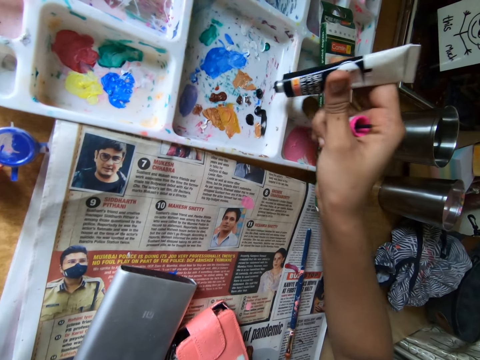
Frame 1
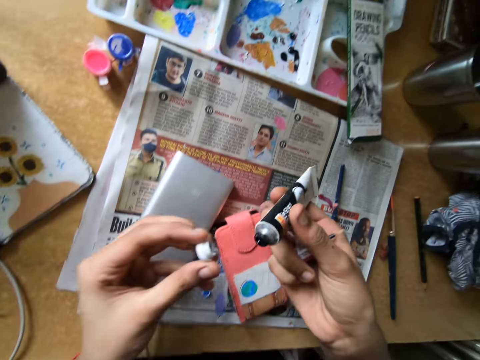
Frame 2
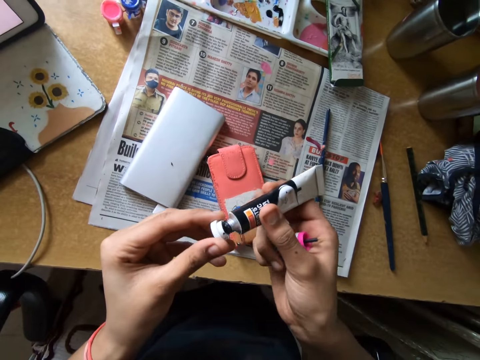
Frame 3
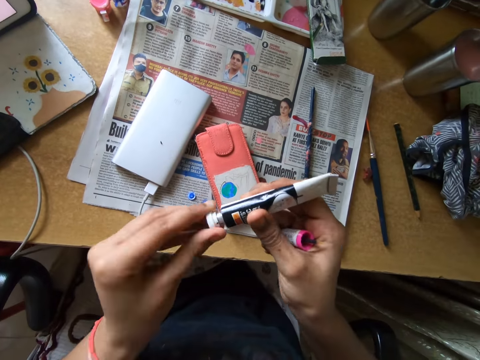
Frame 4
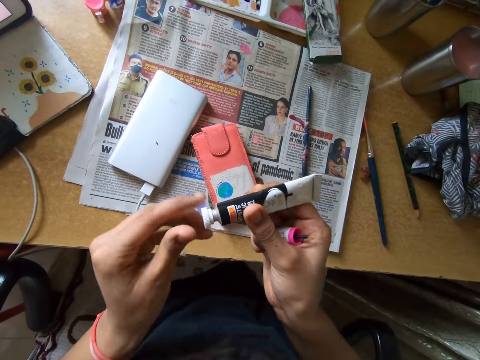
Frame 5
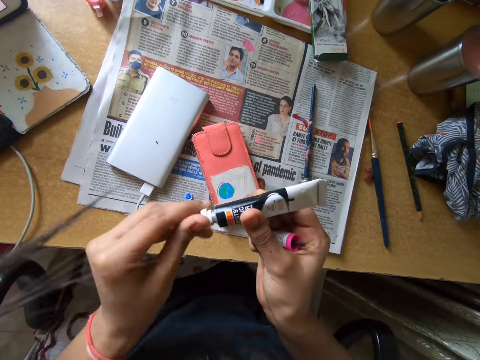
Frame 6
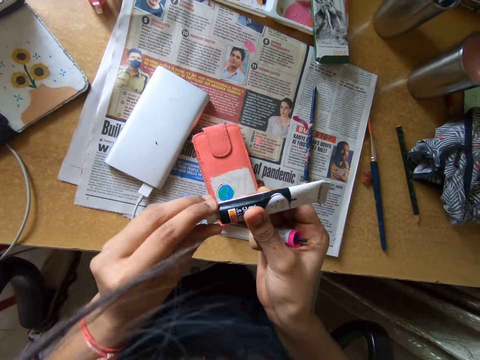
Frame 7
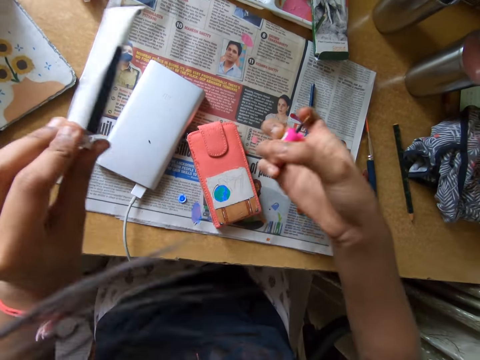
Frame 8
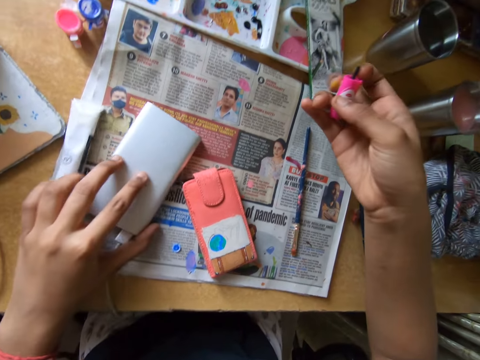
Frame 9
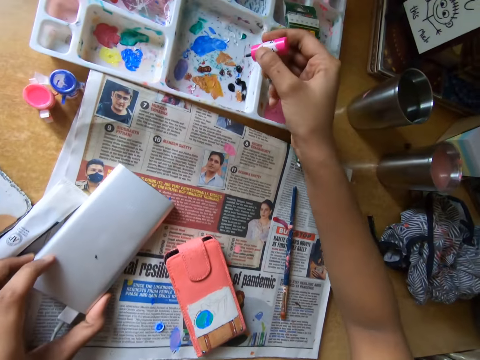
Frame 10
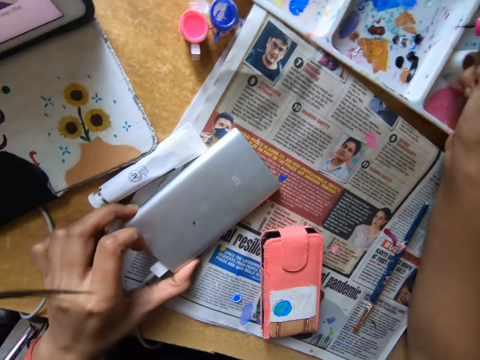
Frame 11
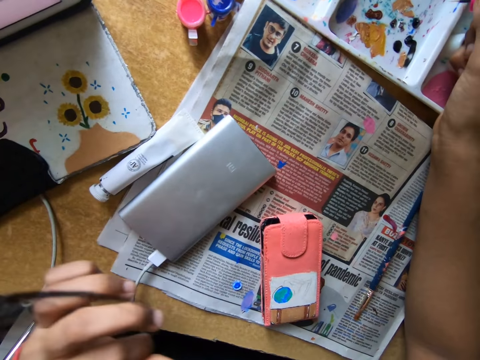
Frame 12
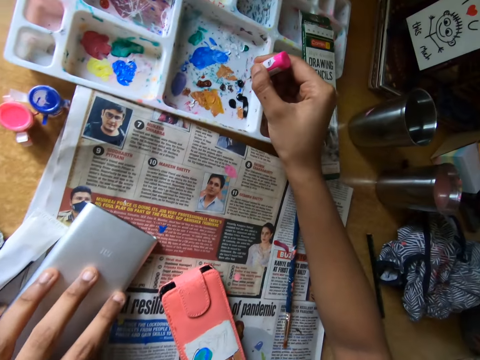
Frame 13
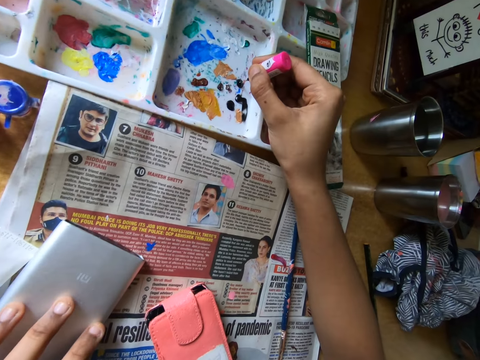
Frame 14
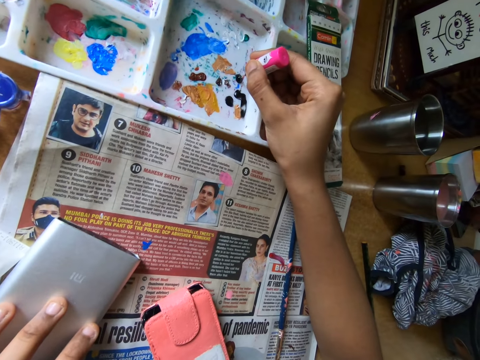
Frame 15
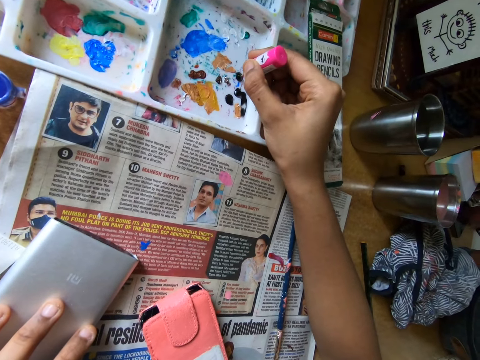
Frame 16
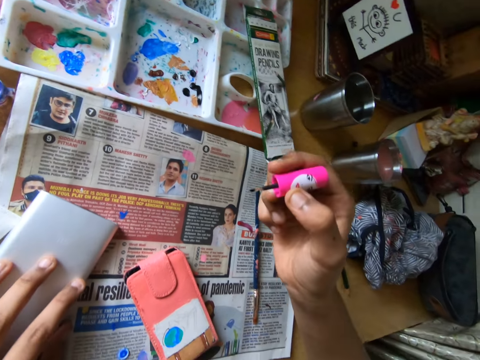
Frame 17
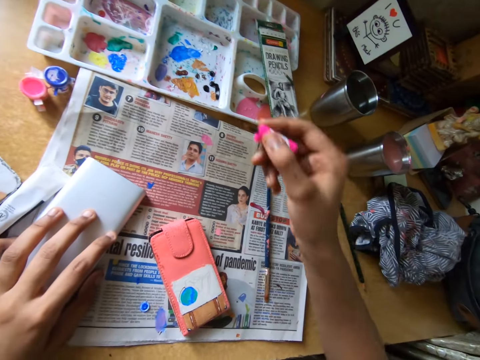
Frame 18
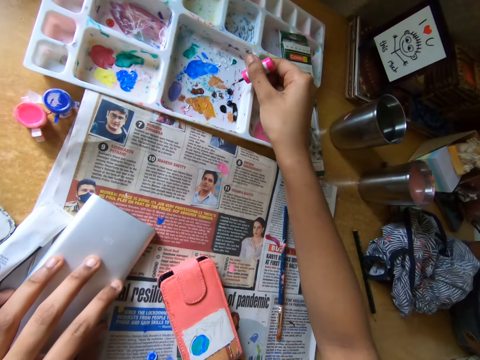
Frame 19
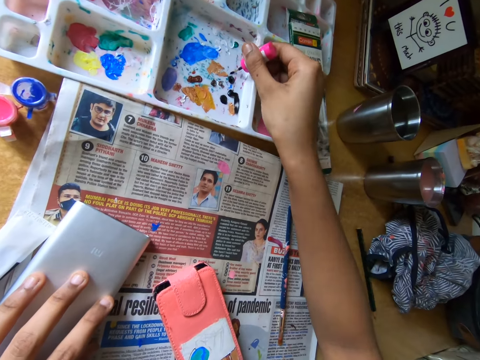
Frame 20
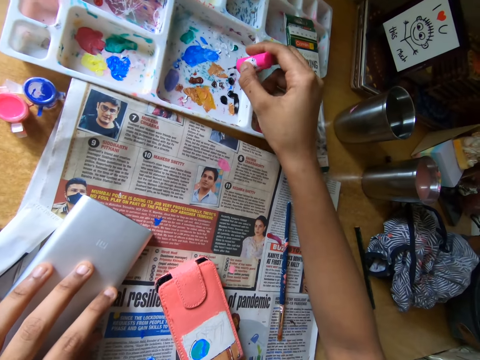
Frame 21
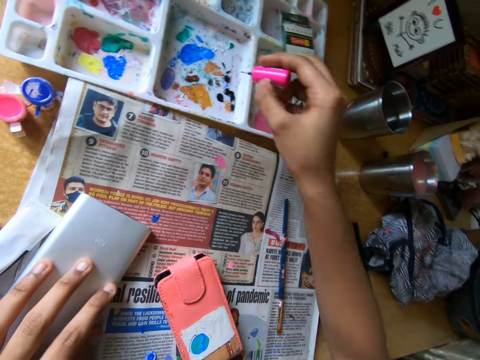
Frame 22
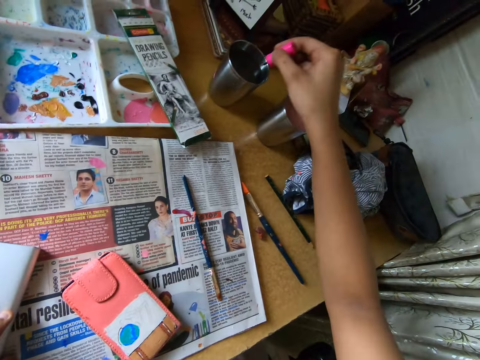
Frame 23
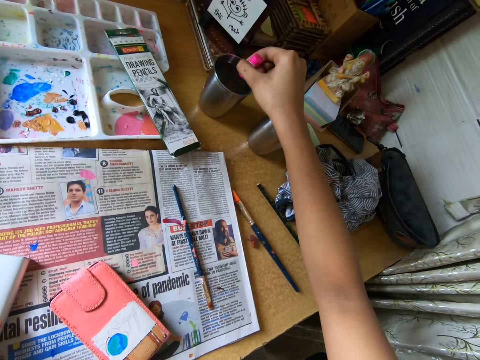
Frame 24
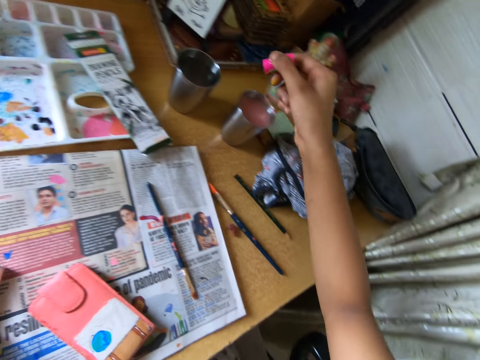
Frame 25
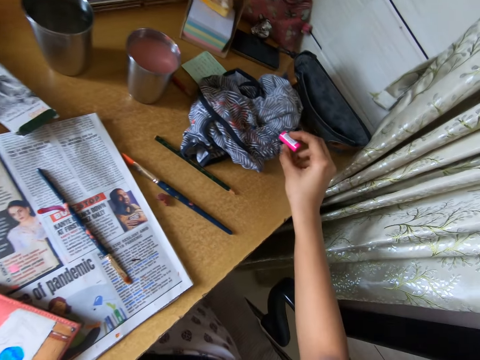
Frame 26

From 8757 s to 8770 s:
The camera wearer closes the paint tube with the lid in his left hand. He drops the paint tube on the table with his left hand. He moves the power bank on the table with his left hand. He scoops paint from the paint palette with the brush. He takes paint from the paint palette with the brush in his right hand. He rinses the brush in the mug. He puts the brush in the cup or mug on the table with his right hand.

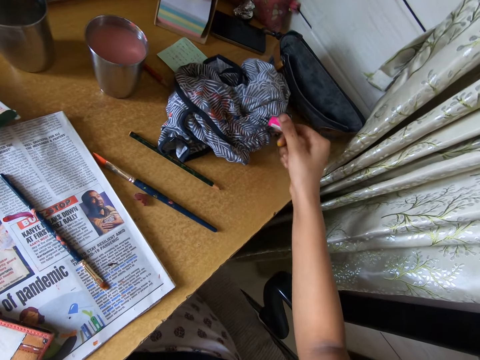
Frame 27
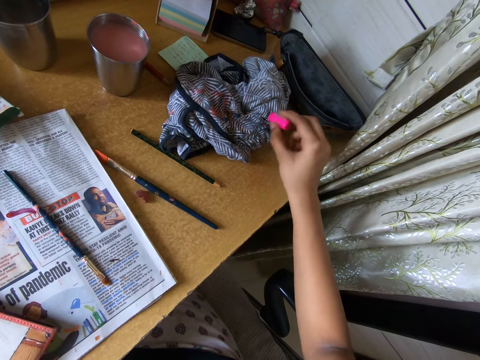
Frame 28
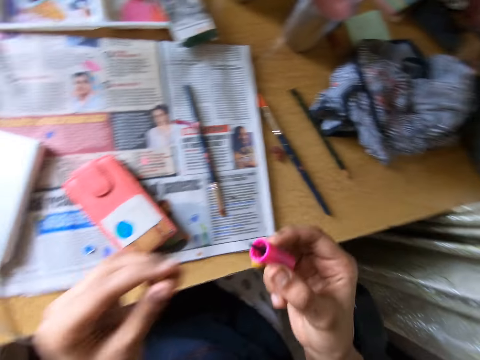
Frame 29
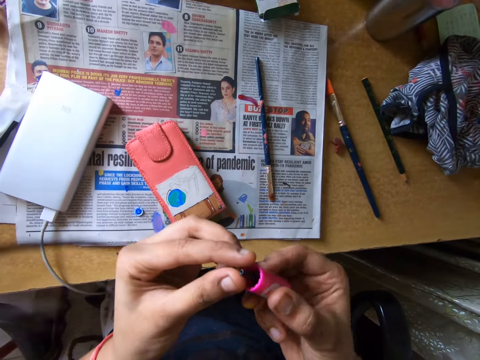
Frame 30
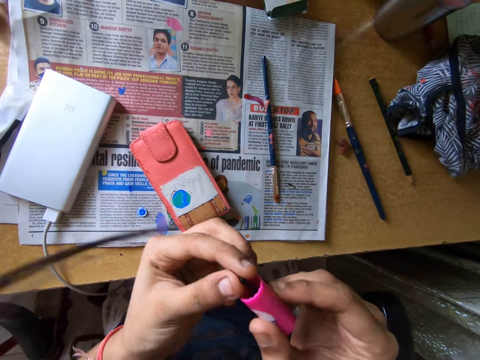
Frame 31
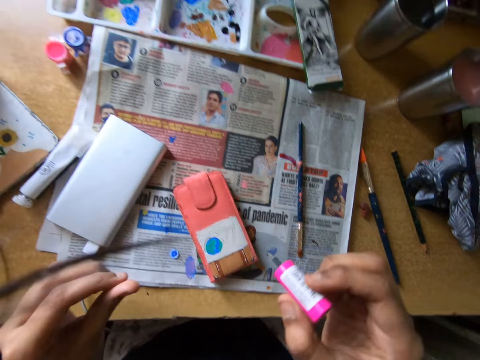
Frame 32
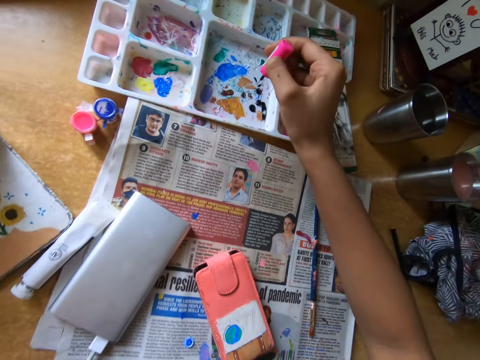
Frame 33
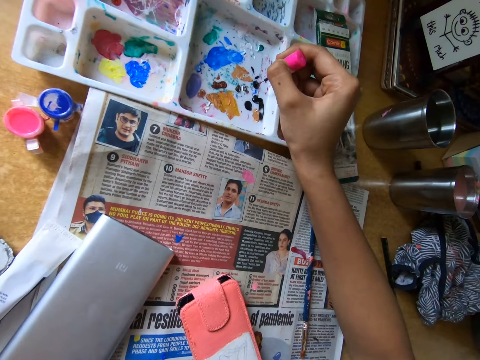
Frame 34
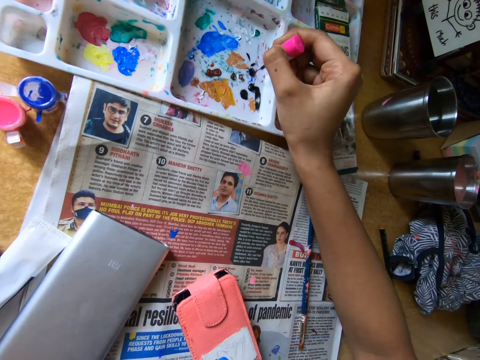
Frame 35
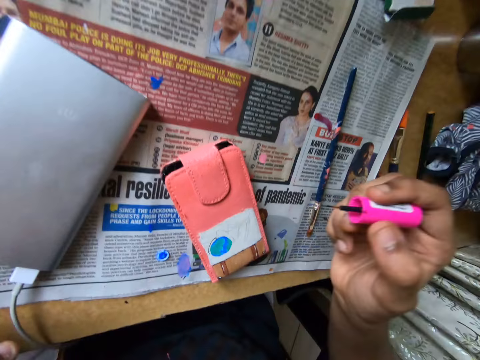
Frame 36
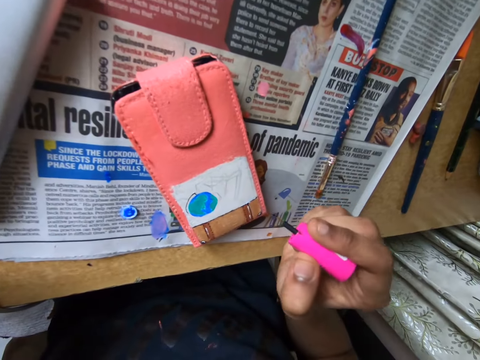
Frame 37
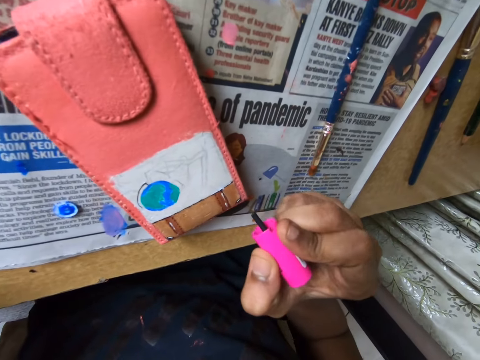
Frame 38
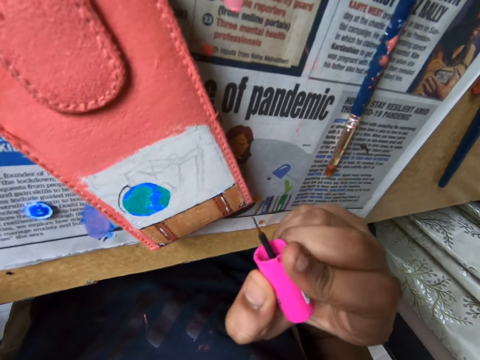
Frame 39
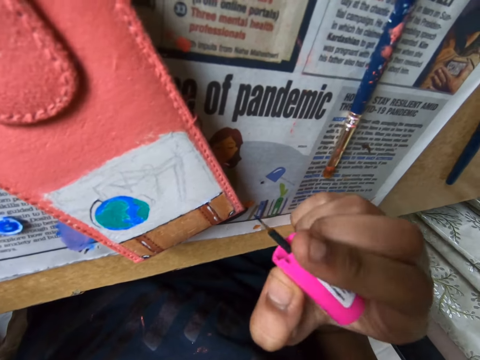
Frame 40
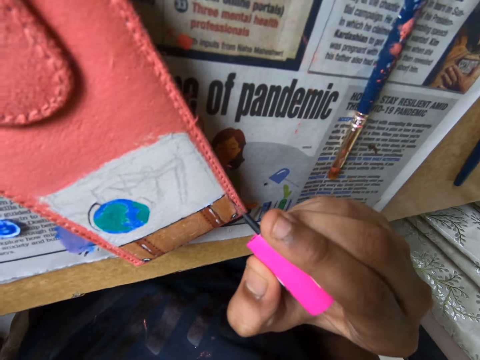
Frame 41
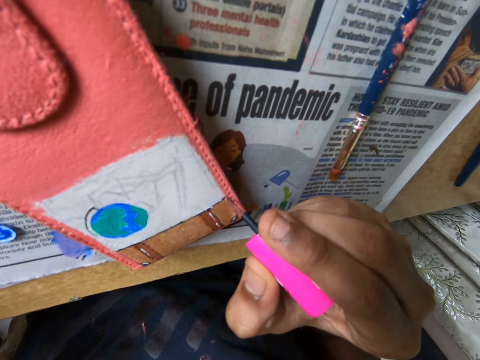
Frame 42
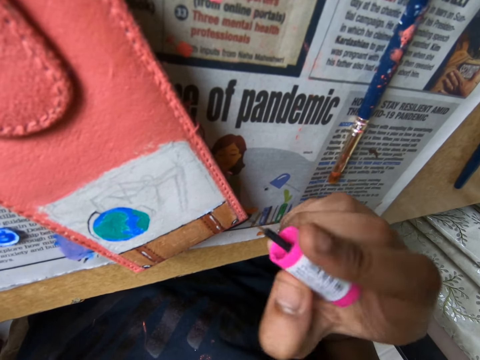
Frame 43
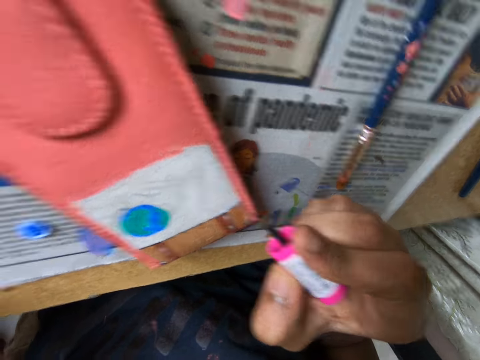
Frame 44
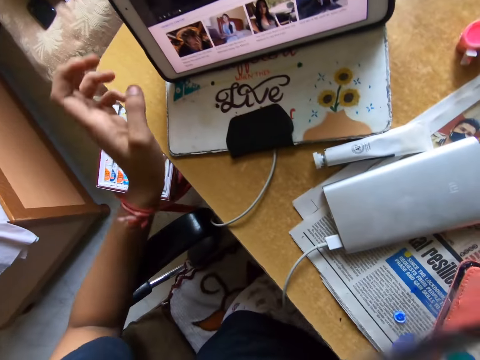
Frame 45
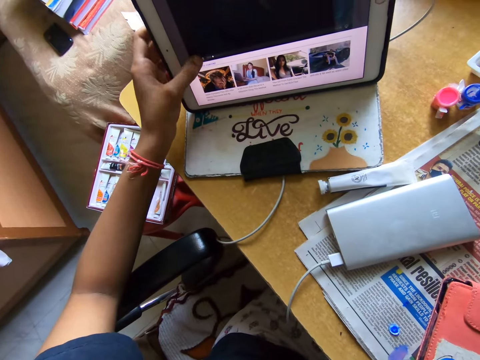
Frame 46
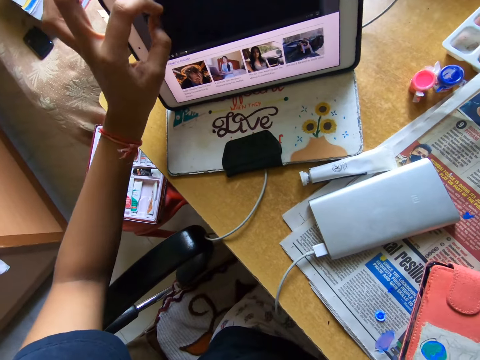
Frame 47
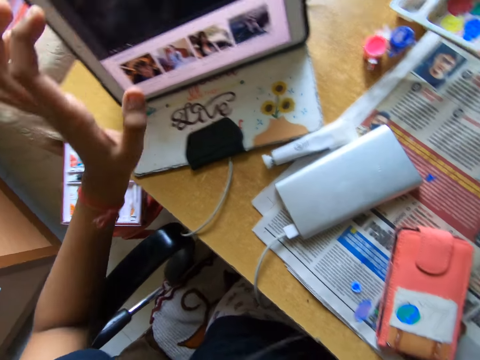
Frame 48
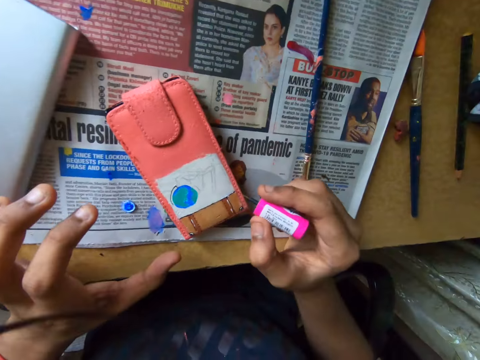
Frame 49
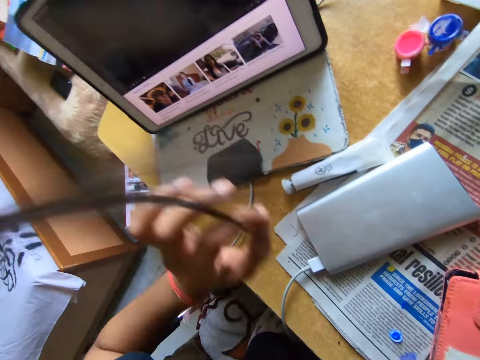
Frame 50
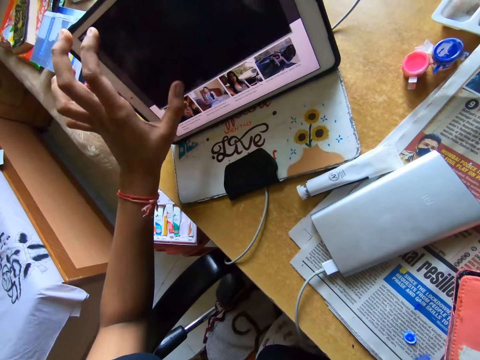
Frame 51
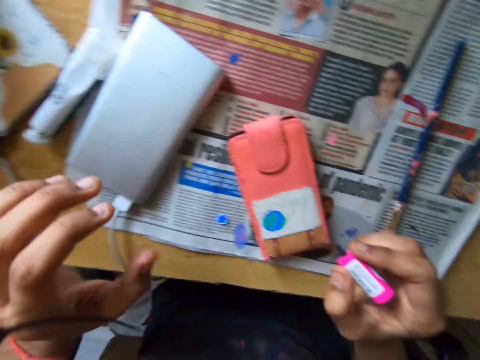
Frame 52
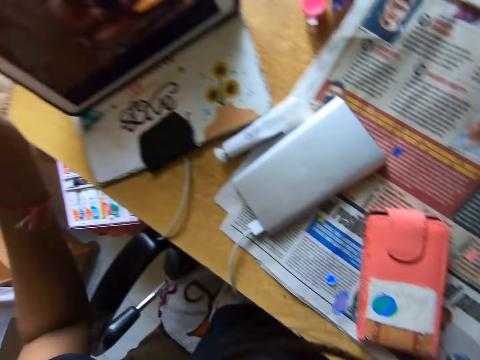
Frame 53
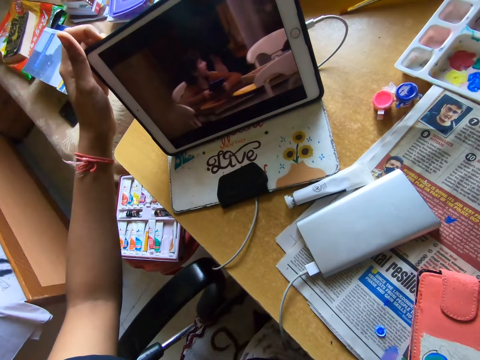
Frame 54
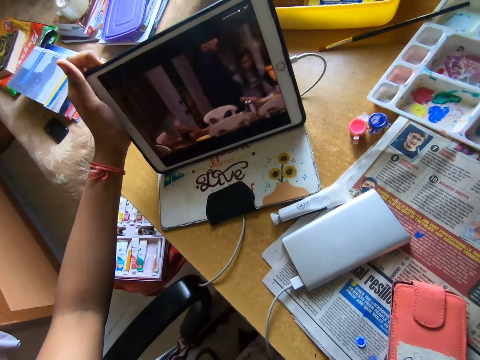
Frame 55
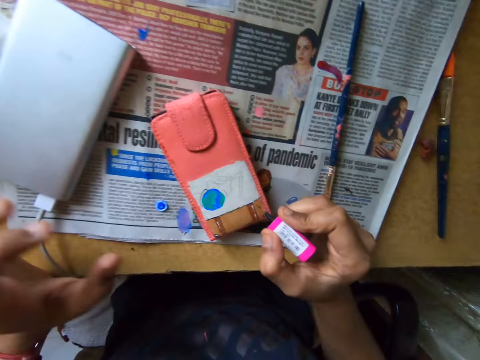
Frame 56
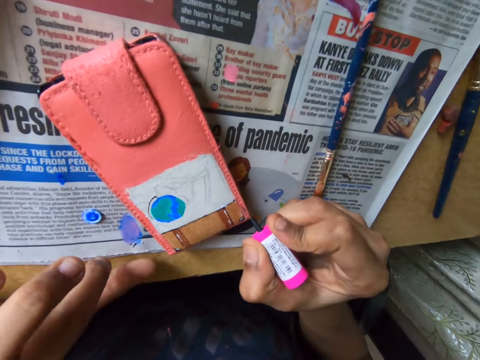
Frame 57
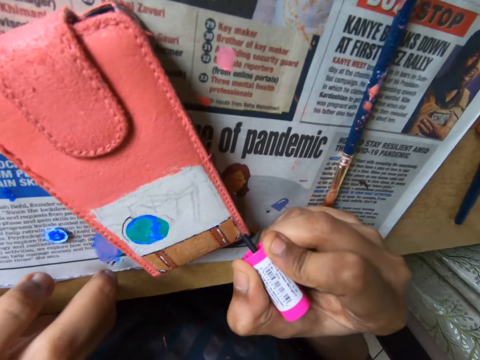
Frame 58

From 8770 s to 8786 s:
The camera wearer cleans the brush on the cloth on the table with his right hand. He adjusts the brush with both hands. He holds the brush with his hands. He takes paint from the paint palette with the brush in his right hand. He paints the pouch on the table with the brush in his right hand. He holds a tablet with his hand. He operates the tablet phone on the table with his left hand. He looks around a room. He operates the tablet with his hand. He looks around the room. He operates the tablet with his hand. He looks around the room.
